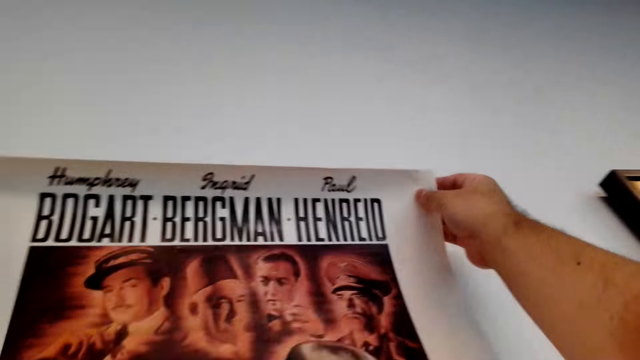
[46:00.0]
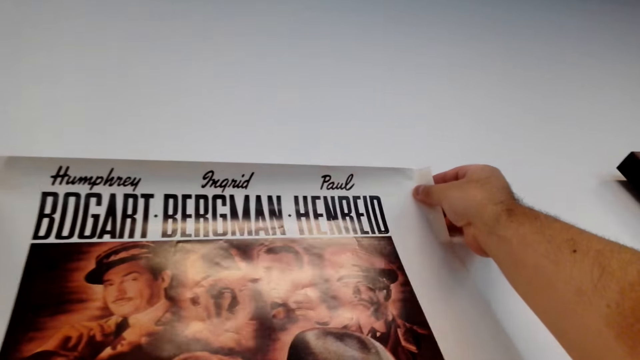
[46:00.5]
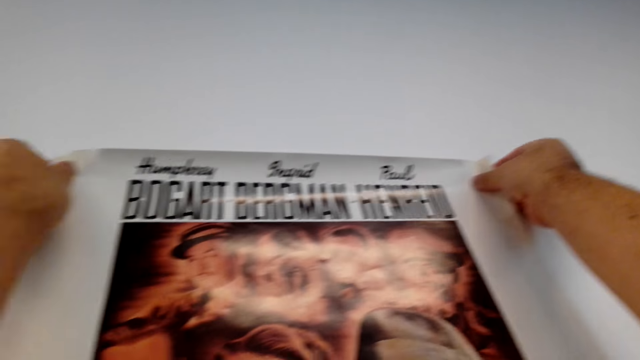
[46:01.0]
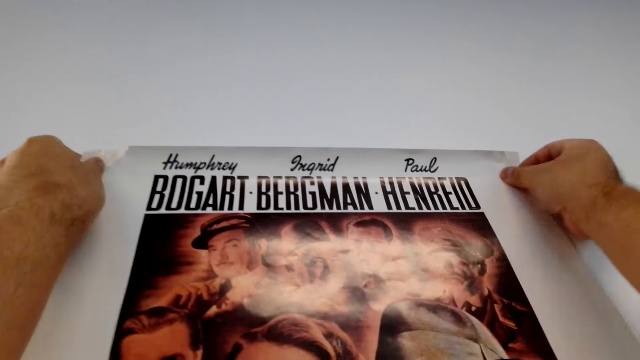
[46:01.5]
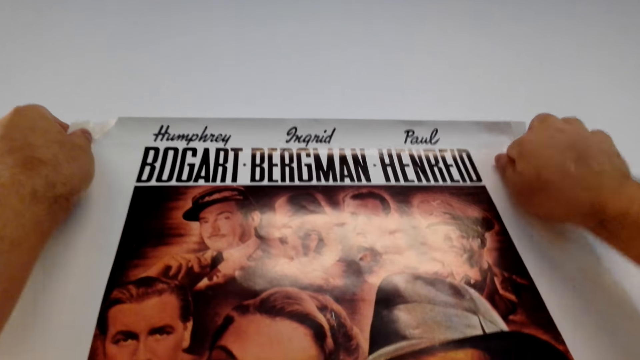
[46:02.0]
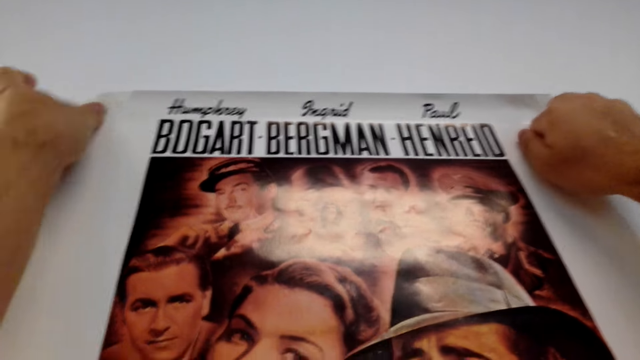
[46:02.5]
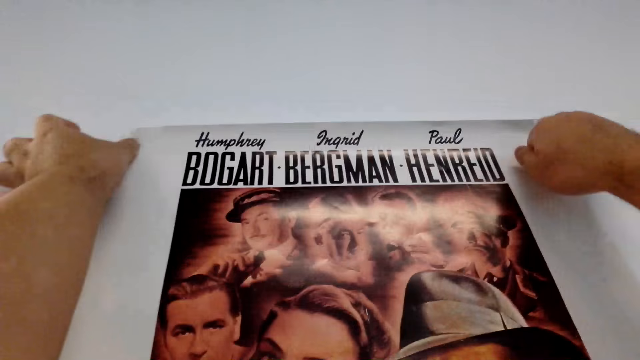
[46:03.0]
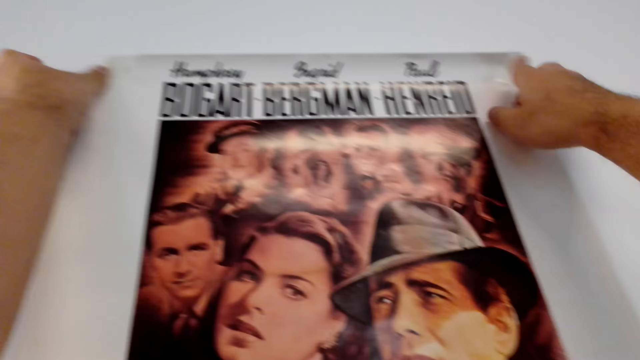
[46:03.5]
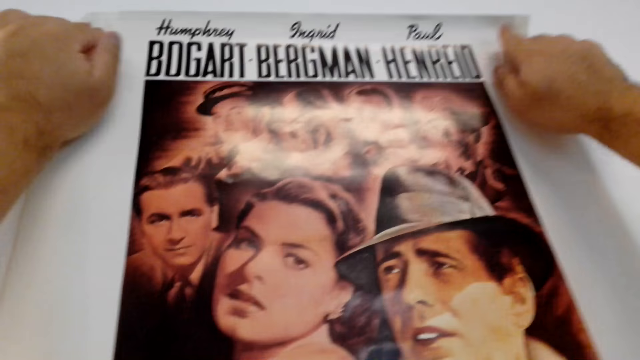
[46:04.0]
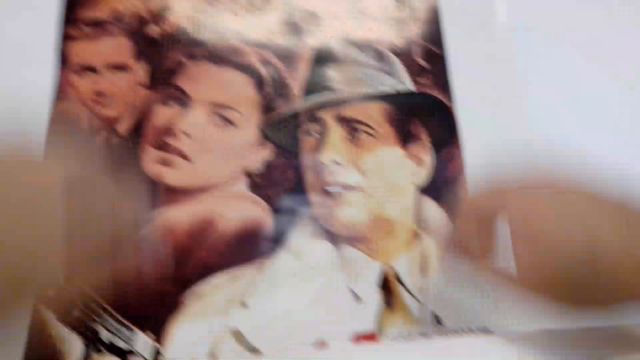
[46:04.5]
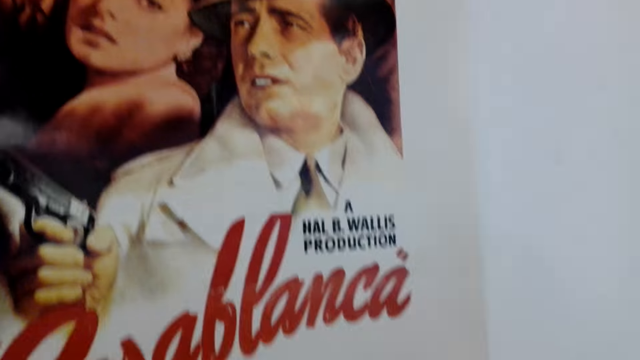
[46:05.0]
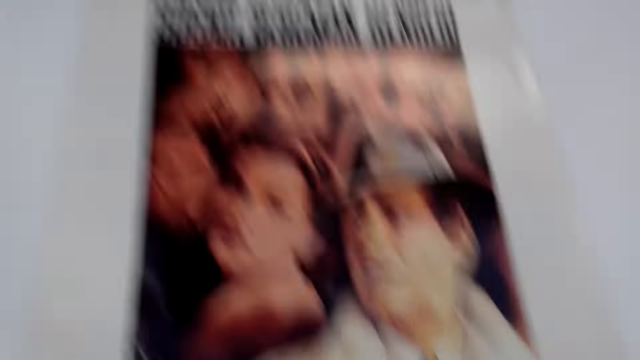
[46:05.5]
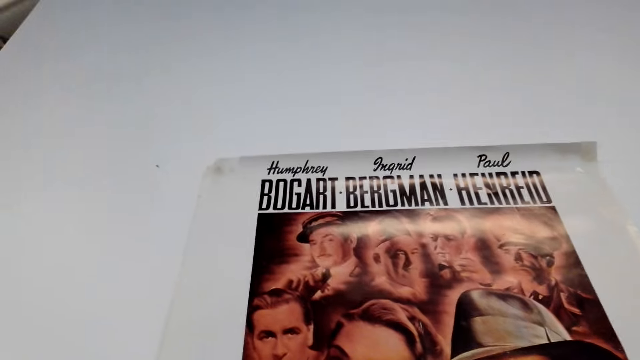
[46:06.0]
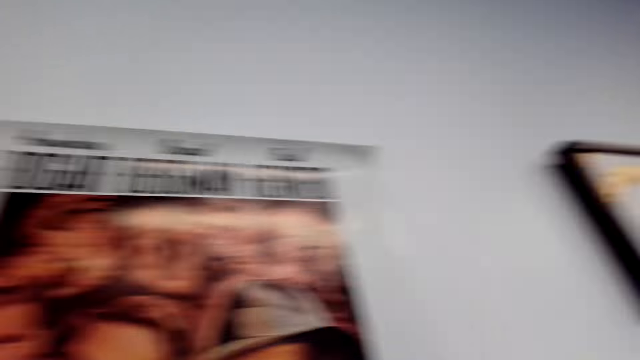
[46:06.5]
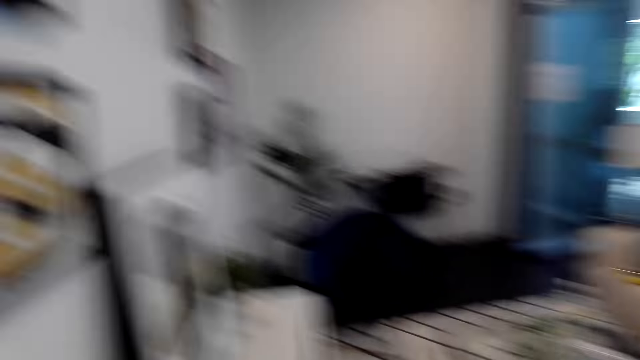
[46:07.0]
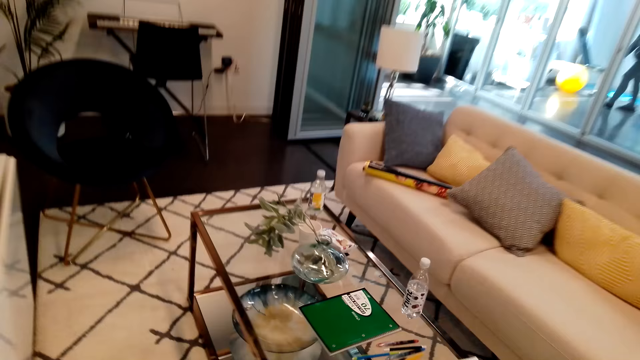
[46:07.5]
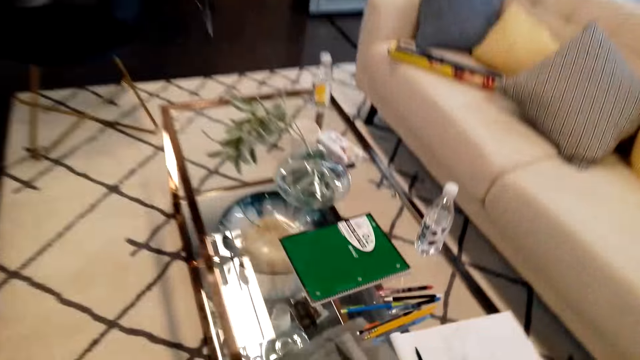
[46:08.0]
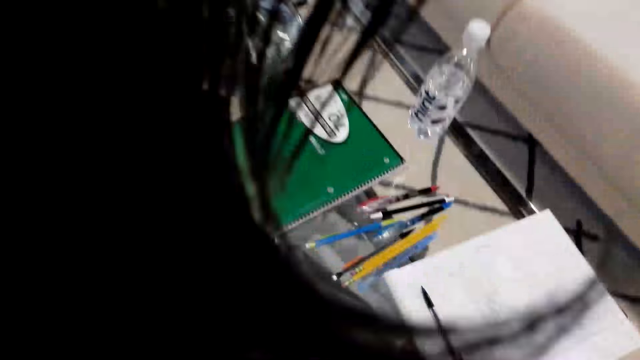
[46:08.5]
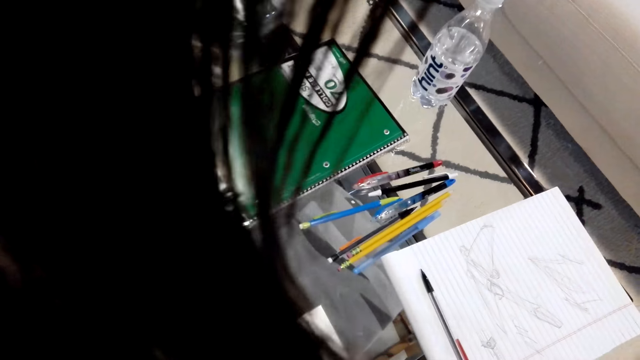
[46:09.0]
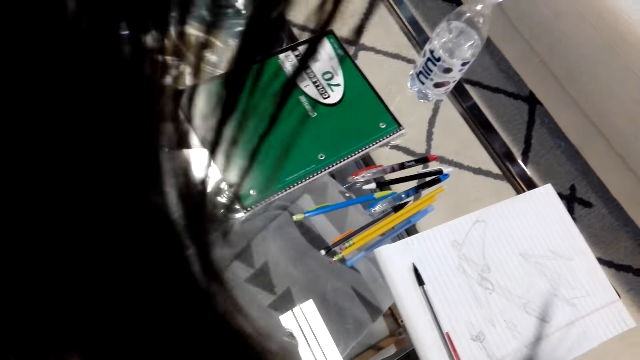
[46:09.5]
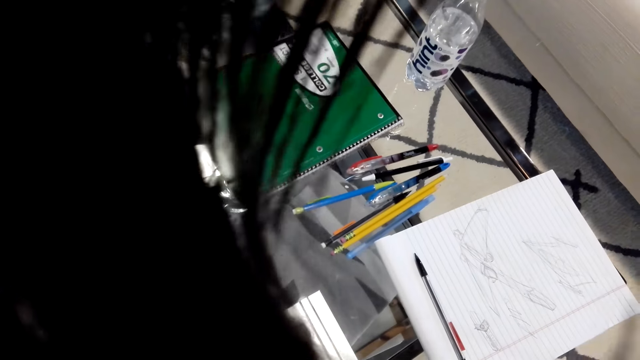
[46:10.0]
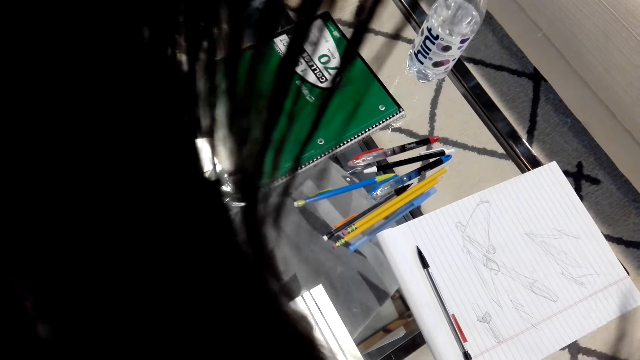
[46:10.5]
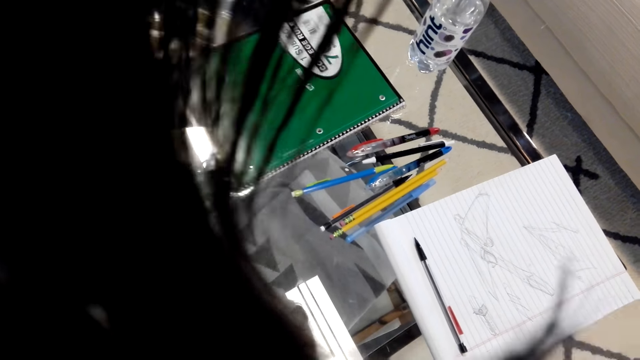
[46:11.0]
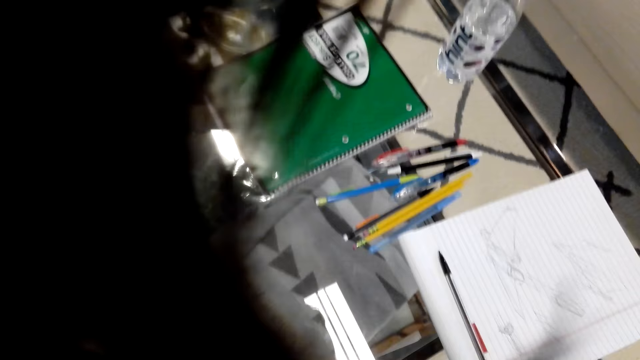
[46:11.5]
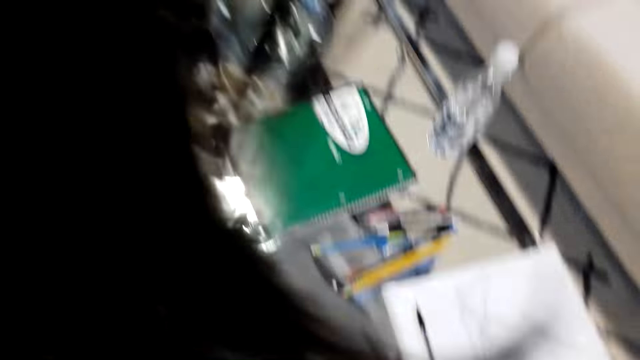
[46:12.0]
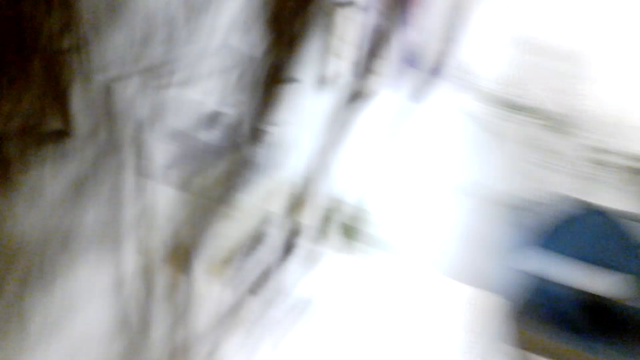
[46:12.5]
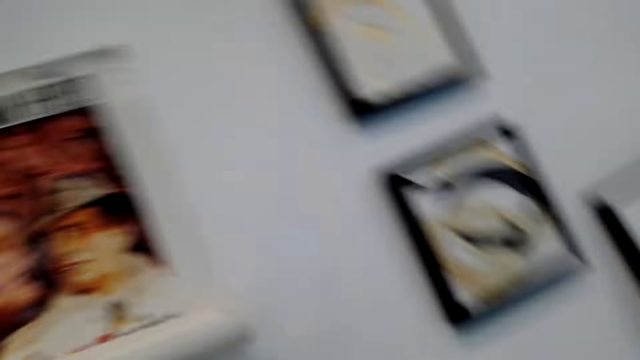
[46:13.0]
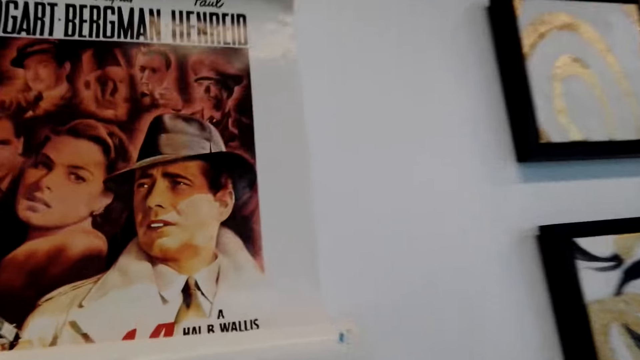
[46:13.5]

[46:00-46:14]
The camera wearer sticks the canvas wallpaper on the wall. They hold a pamphlet with both hands. They walk around. They look at a water bottle.

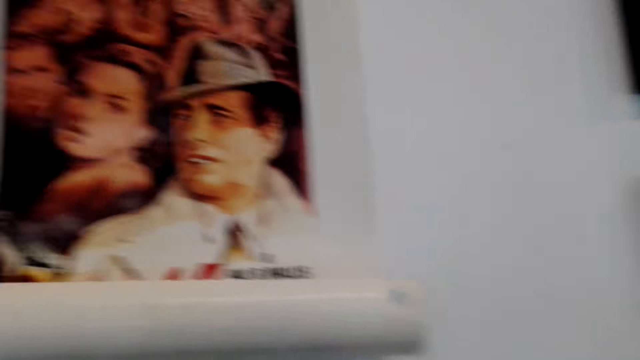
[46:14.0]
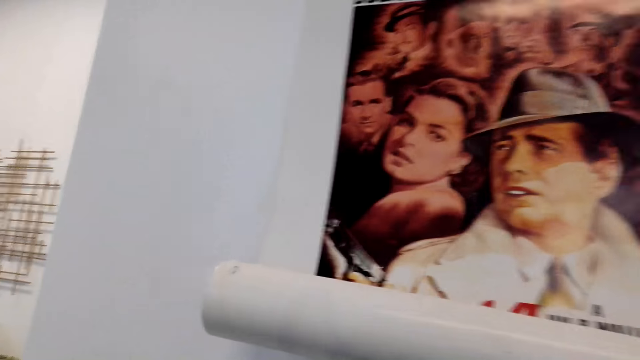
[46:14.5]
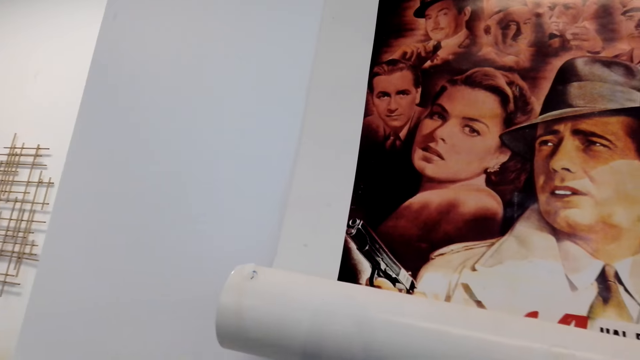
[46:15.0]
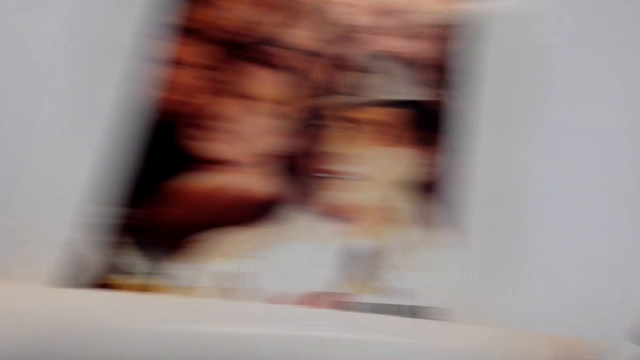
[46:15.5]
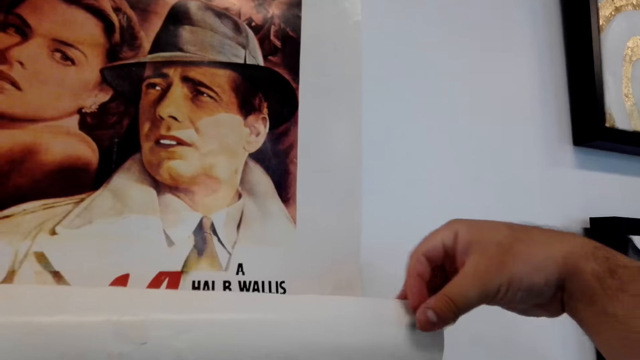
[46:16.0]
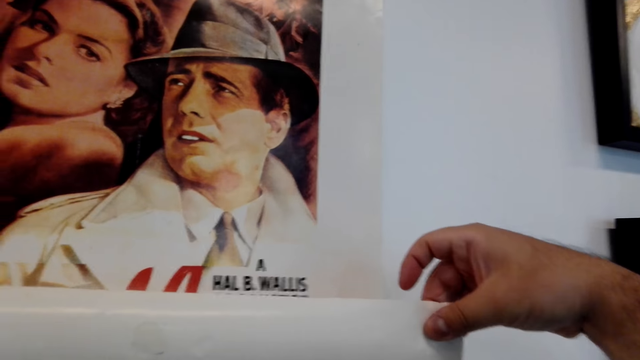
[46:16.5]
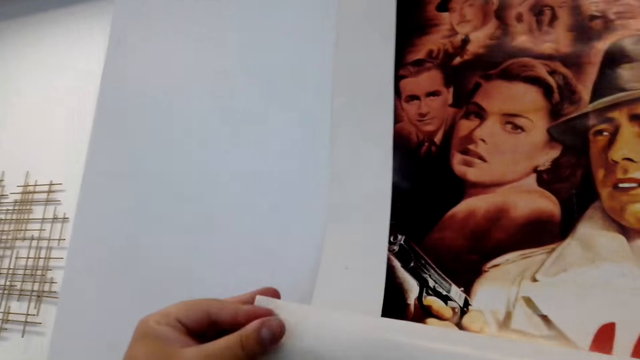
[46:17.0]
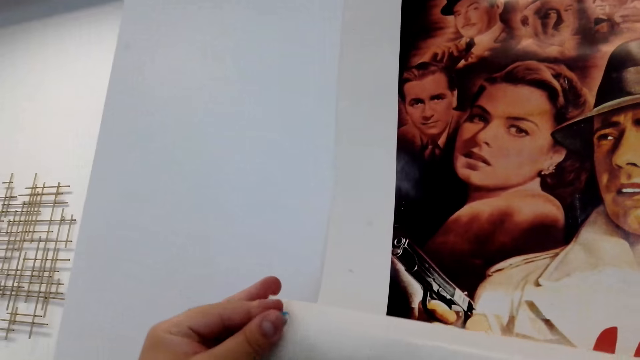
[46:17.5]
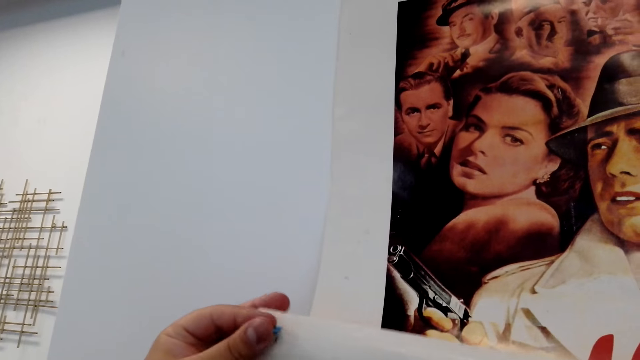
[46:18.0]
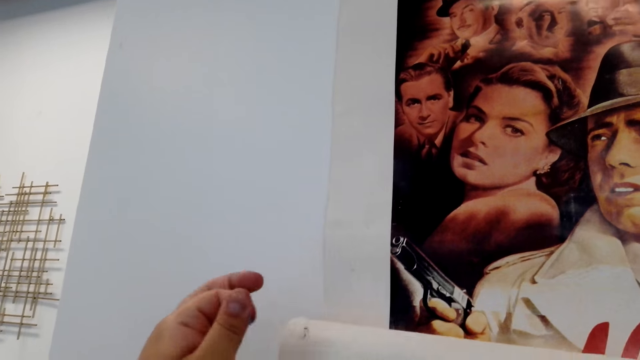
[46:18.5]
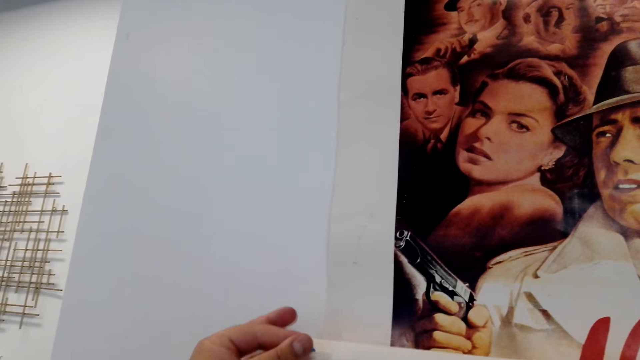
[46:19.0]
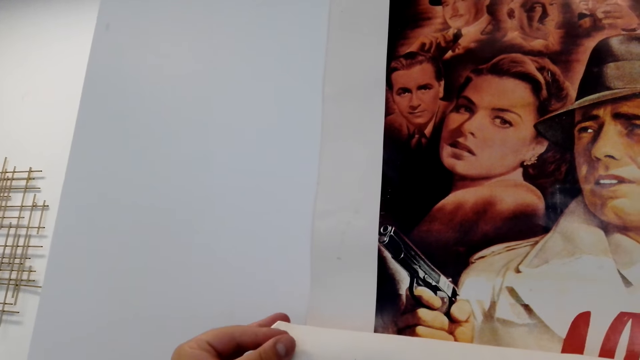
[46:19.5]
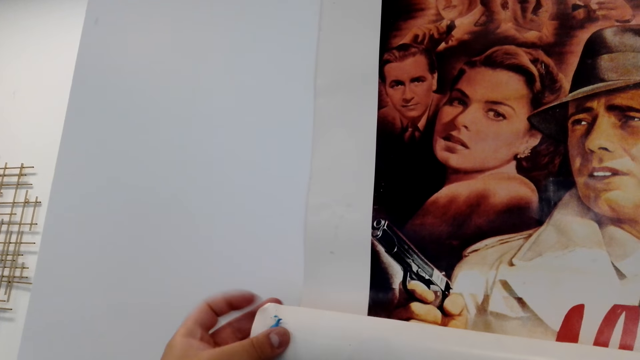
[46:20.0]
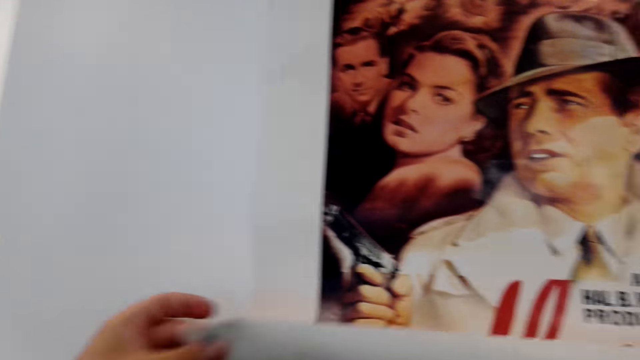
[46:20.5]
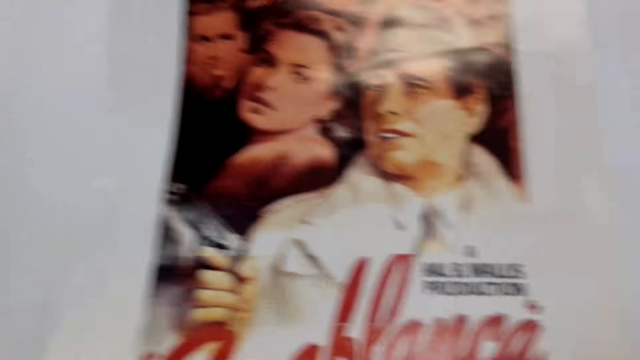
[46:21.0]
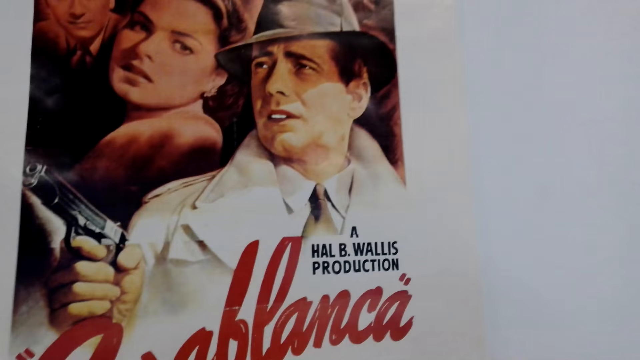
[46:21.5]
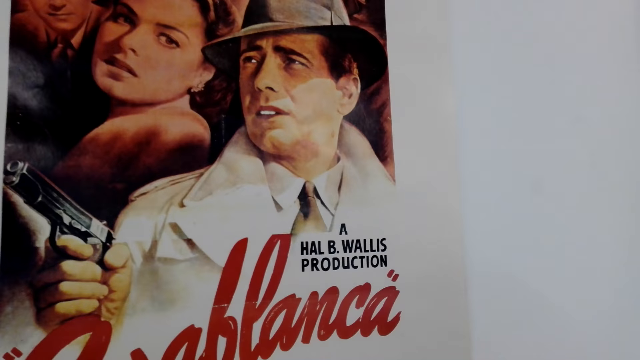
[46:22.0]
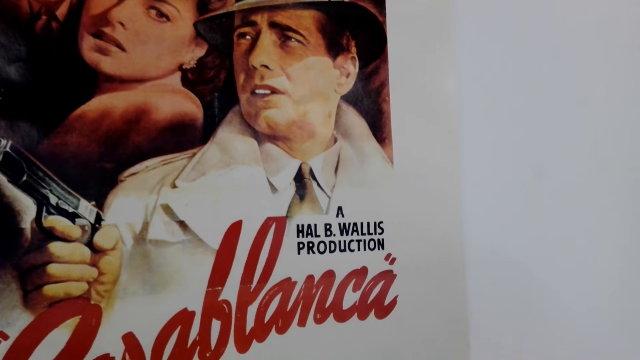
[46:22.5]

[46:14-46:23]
The camera wearer looks at the picture. They place something on the canvas wallpaper.
